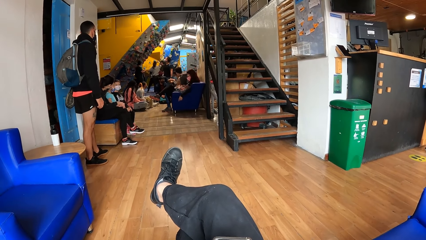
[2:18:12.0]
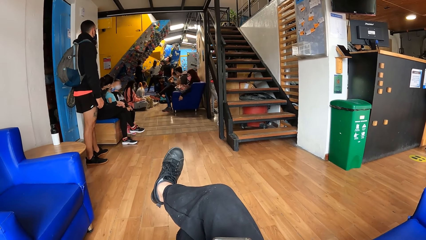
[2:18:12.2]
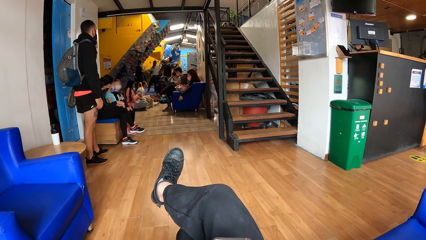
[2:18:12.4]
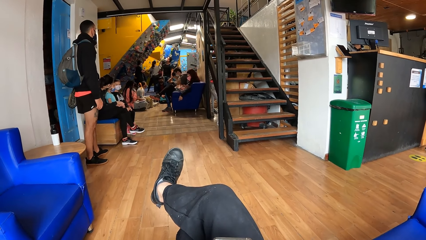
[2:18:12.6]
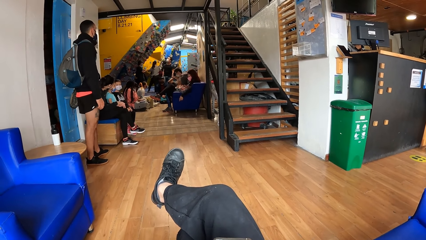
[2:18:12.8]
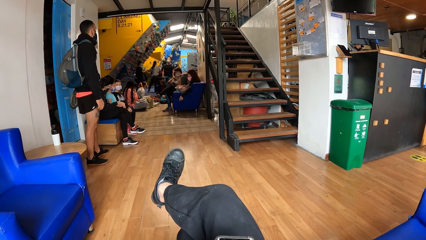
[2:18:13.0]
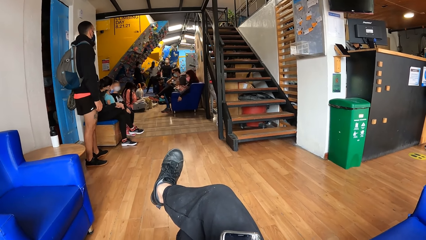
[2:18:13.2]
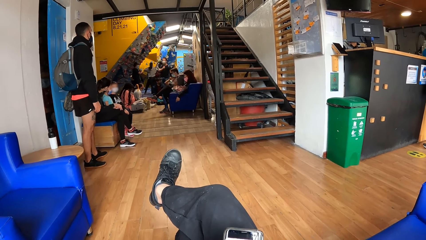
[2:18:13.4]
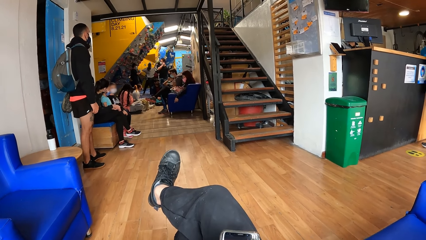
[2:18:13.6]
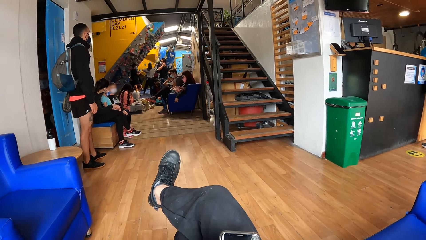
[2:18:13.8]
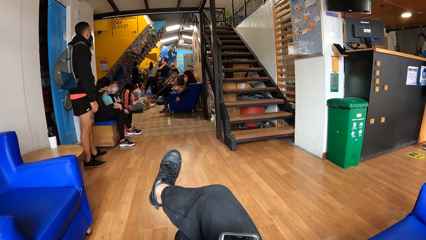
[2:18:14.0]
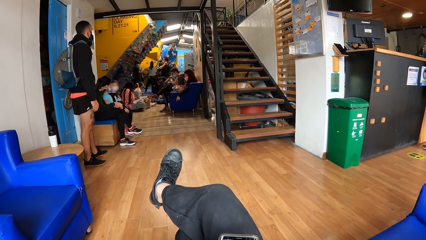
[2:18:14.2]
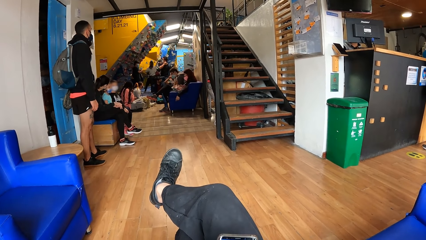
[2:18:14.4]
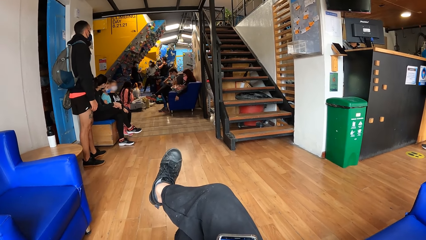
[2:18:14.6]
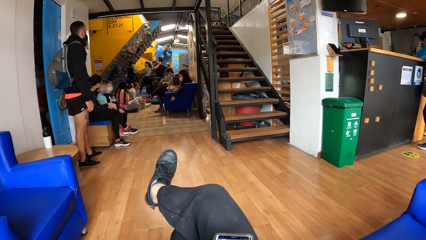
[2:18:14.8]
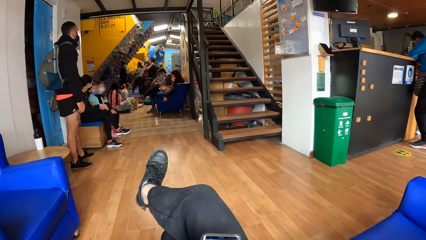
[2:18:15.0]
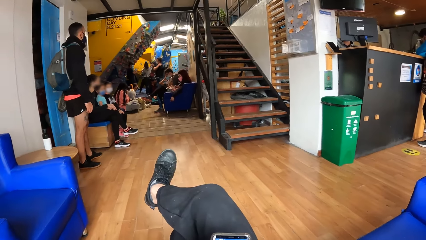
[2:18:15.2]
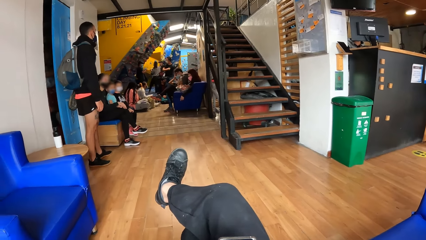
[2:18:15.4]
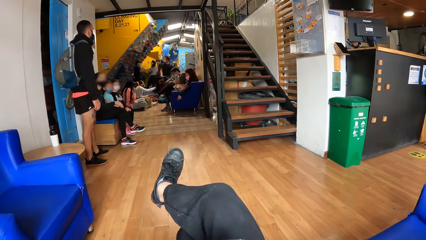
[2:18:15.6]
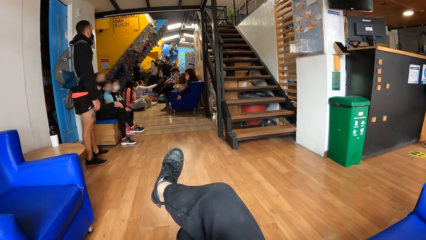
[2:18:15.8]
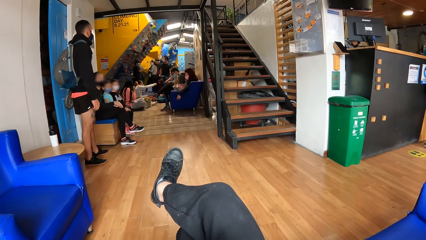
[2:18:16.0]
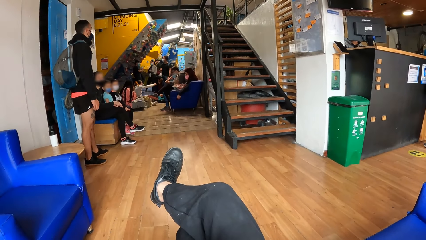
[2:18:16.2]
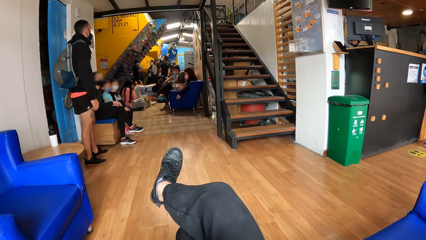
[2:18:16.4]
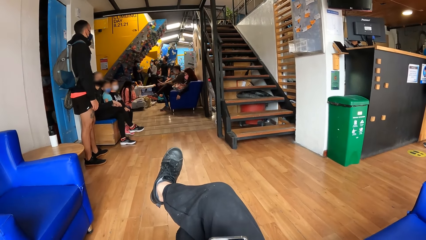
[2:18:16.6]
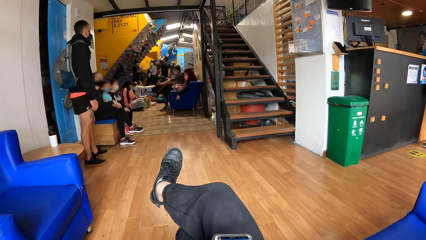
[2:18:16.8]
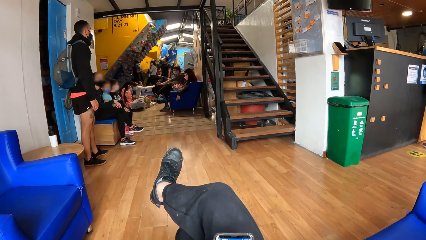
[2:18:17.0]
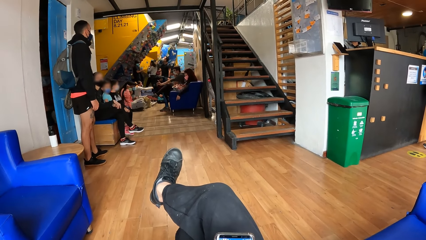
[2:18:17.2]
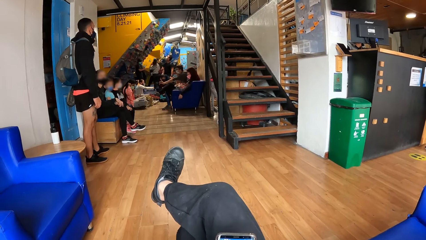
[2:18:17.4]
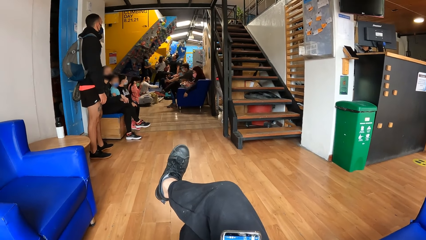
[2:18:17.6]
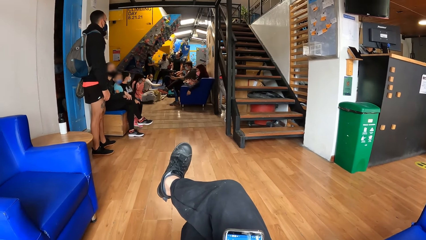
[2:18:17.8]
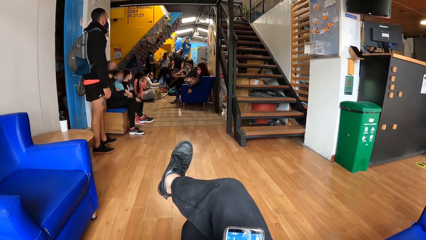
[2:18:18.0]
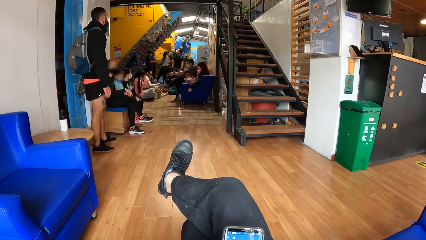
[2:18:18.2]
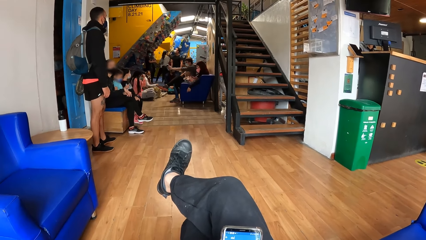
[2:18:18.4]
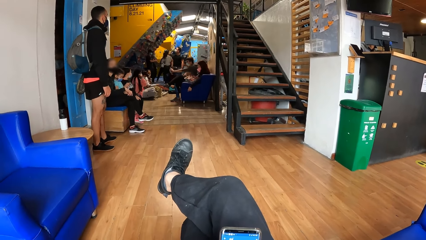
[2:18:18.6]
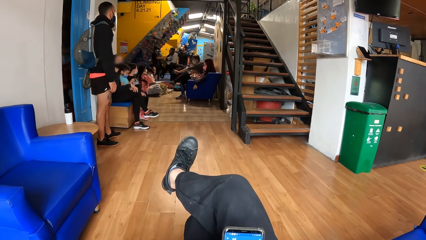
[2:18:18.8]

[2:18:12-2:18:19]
The camera wearer operates the phone.

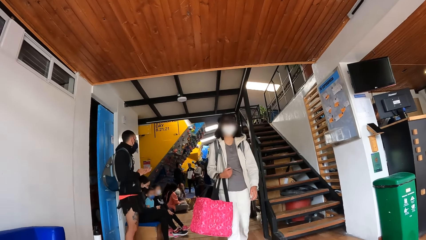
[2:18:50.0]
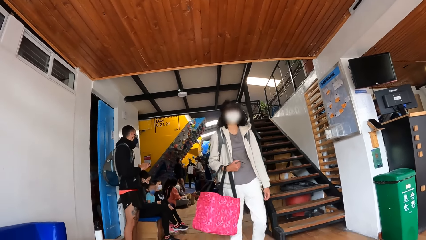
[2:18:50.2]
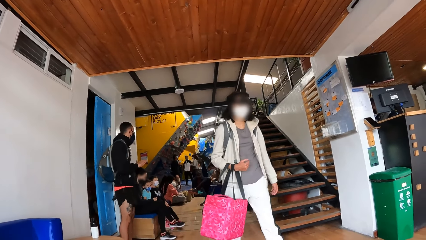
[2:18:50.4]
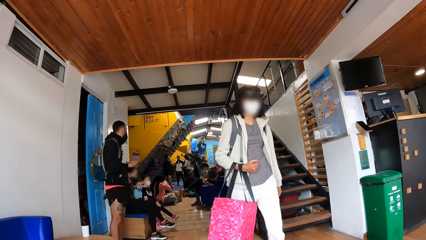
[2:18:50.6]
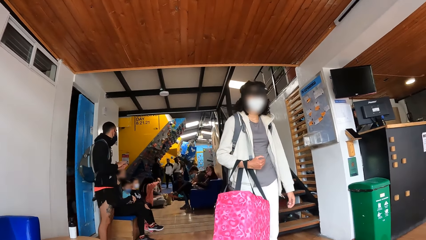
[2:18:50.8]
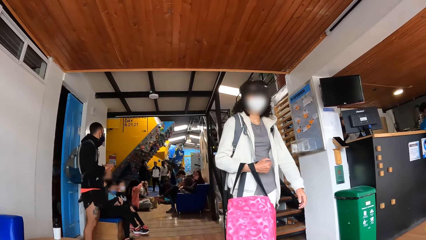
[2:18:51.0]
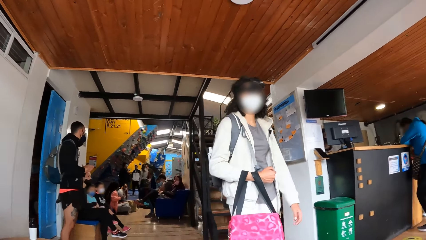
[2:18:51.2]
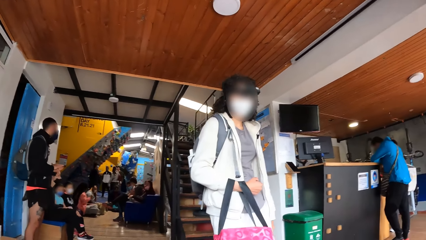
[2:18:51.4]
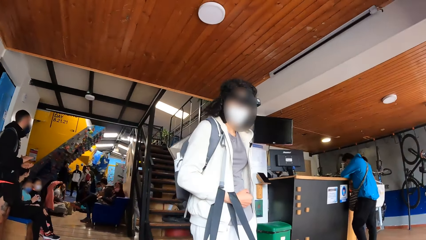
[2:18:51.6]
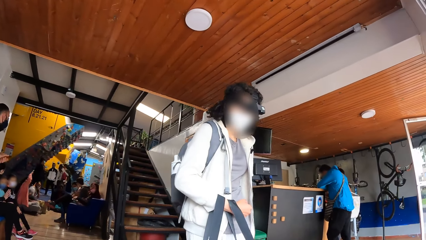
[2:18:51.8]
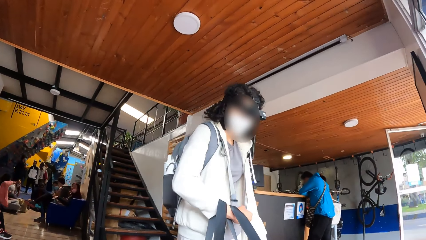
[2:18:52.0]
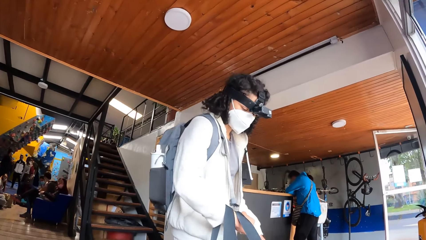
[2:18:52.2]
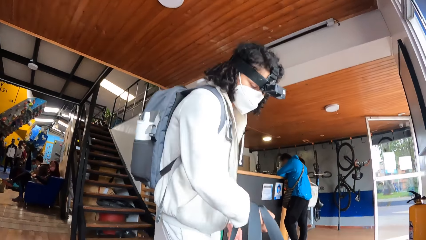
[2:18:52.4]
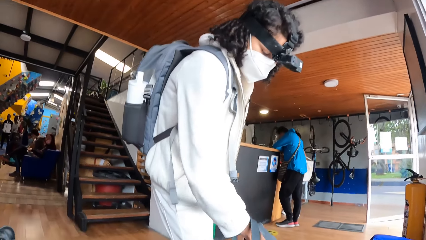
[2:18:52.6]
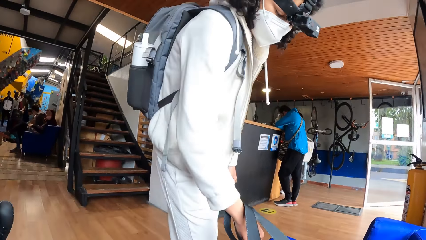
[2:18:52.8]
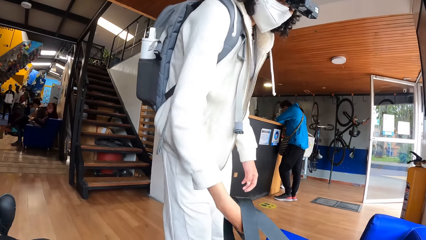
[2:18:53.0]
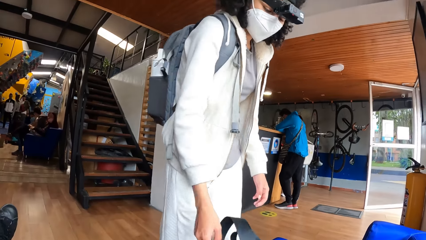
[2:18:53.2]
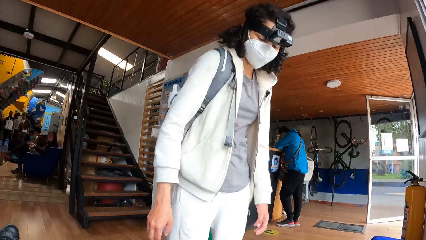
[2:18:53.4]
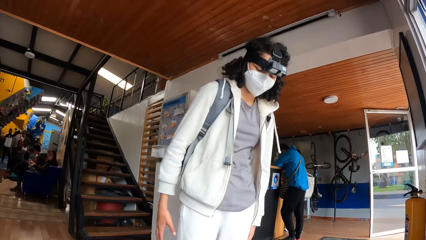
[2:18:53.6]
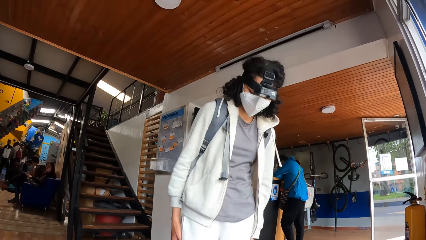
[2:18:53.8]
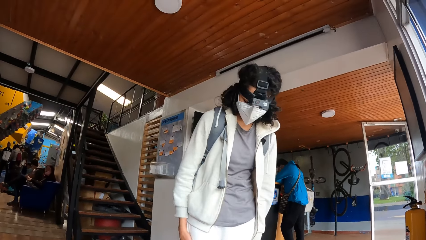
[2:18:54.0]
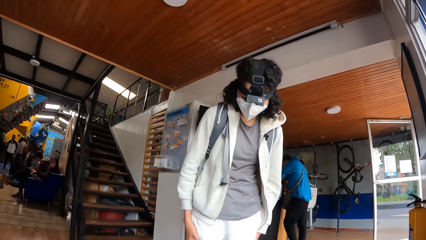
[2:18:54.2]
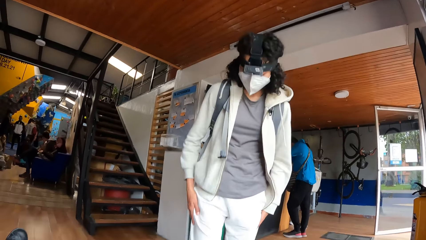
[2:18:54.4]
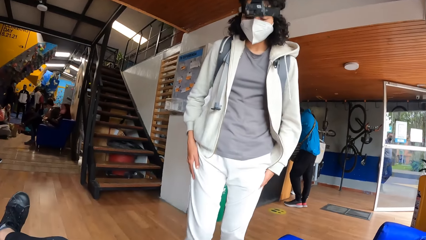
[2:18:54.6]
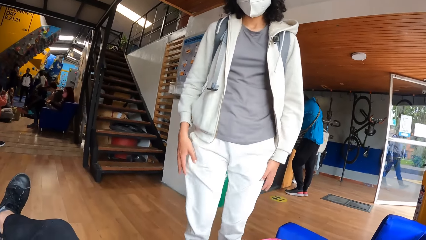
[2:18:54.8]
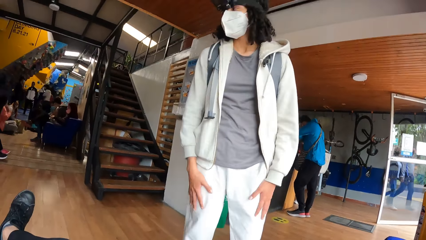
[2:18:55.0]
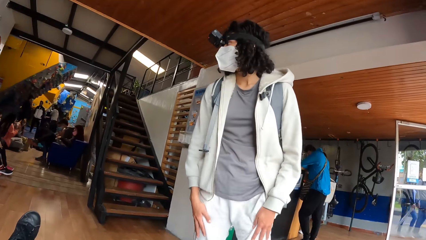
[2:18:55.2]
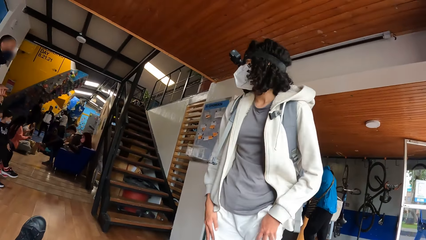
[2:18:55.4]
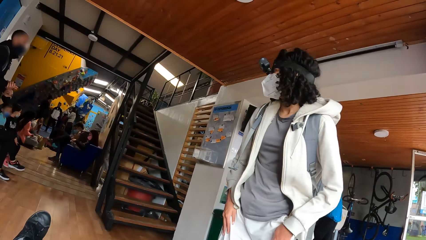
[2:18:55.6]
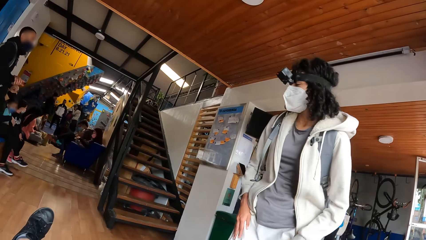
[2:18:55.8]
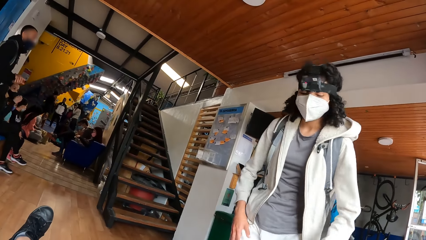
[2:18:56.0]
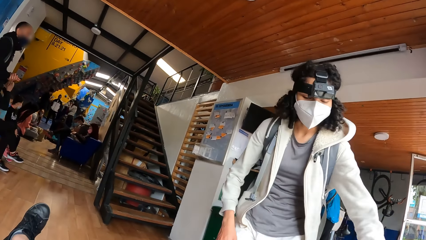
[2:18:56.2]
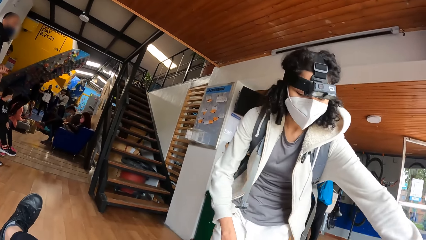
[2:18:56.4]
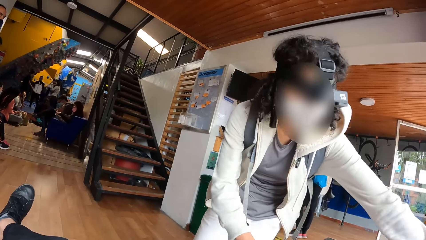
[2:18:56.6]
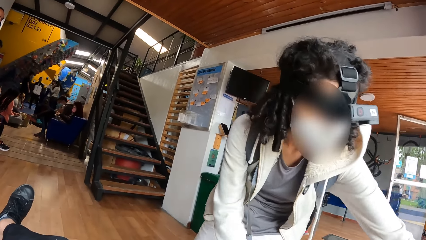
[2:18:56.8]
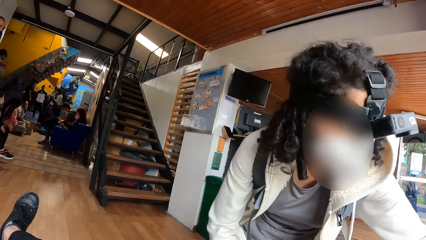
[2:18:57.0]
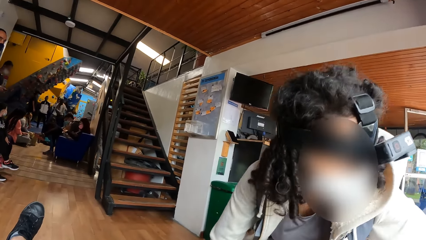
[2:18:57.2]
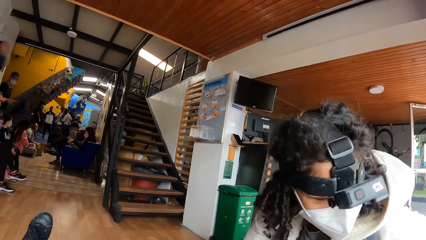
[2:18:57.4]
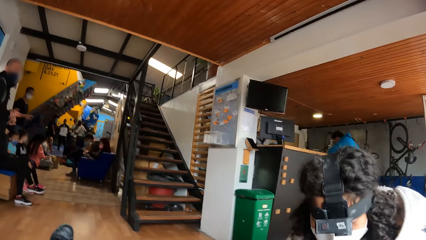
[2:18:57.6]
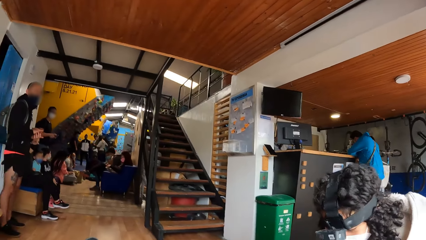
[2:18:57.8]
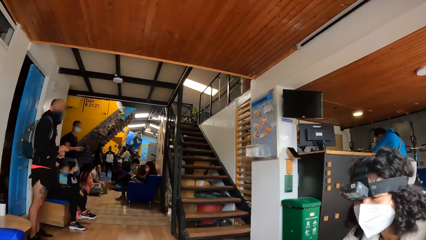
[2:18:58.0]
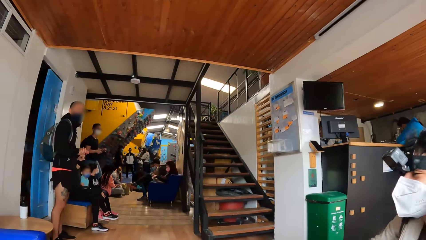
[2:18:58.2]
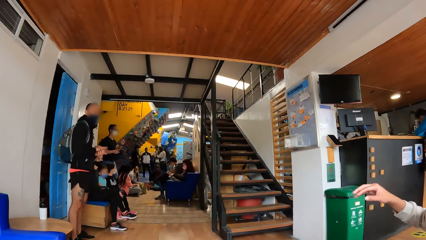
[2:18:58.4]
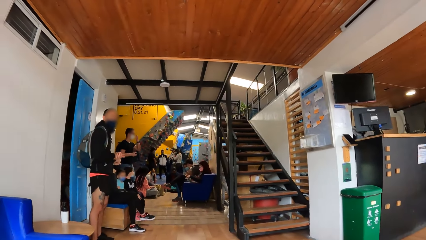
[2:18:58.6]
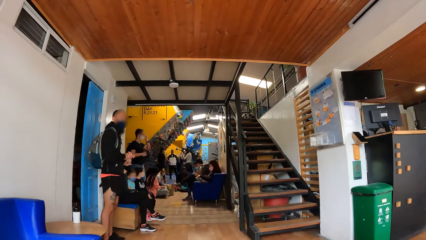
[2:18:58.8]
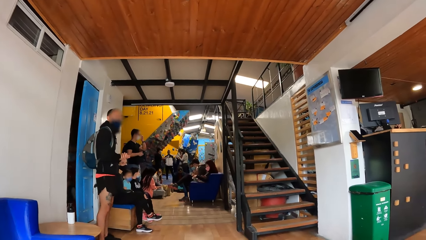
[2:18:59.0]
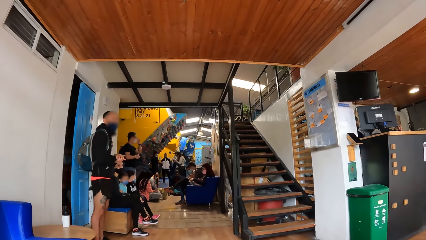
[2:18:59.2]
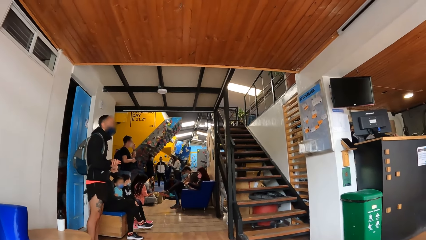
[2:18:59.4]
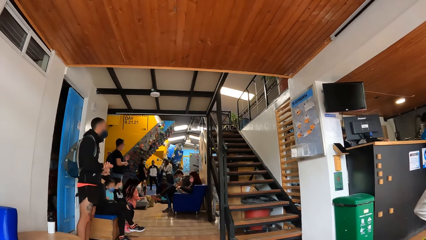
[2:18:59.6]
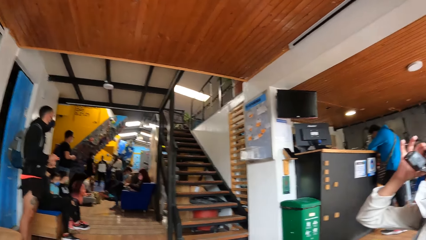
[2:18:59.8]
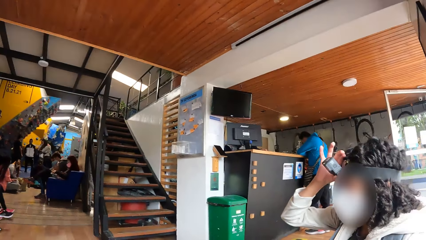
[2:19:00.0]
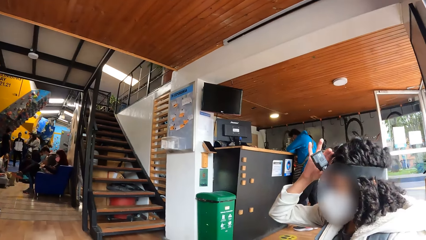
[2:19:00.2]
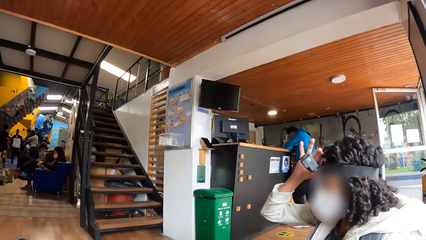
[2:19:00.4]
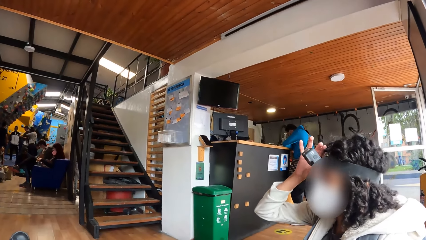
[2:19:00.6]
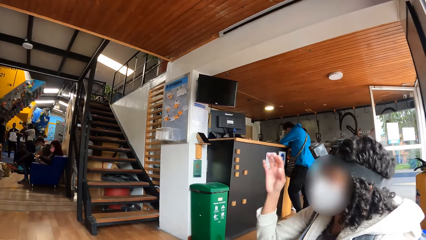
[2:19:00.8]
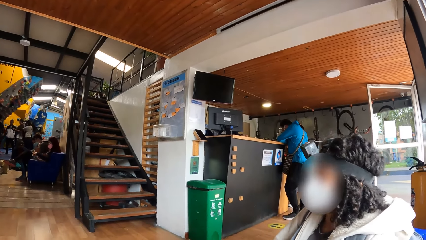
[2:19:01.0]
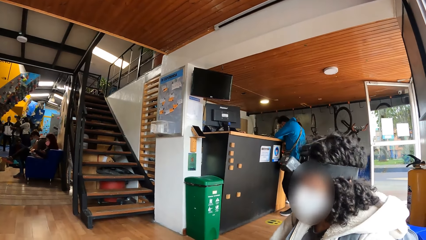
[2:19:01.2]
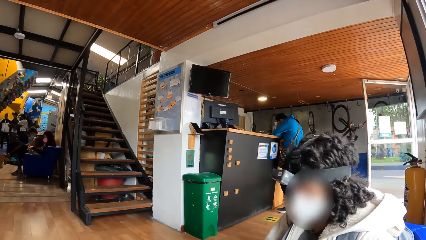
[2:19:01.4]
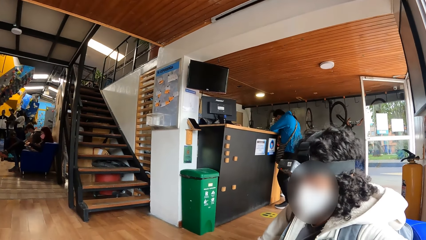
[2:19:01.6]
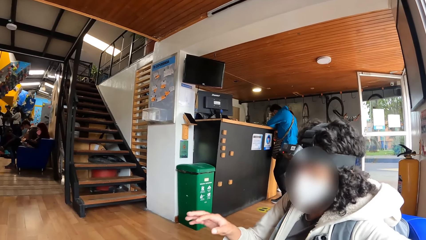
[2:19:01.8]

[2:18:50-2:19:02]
A woman drops the bag on the floor with her right hand. The woman sits on the couch. The camera wearer interacts with the woman. The woman adjusts the camera on the head.
